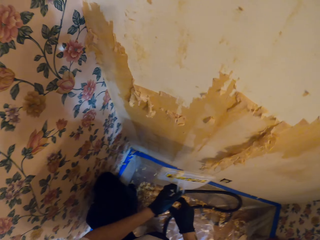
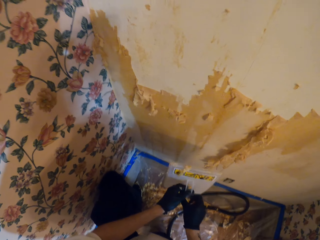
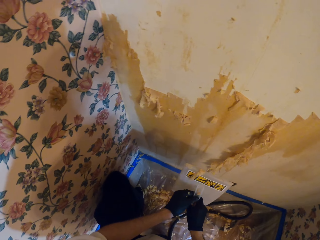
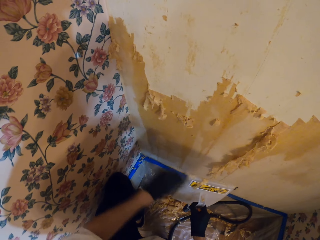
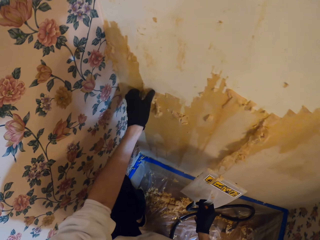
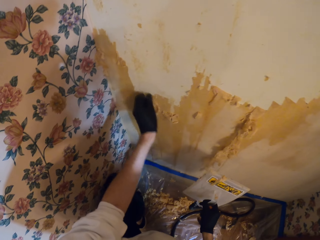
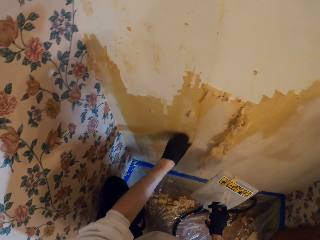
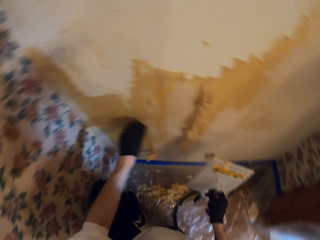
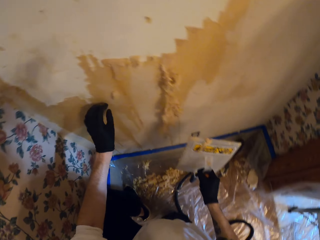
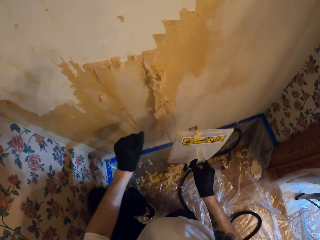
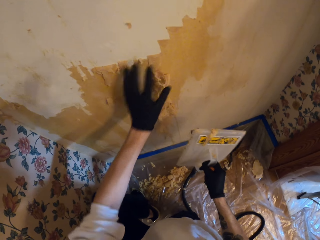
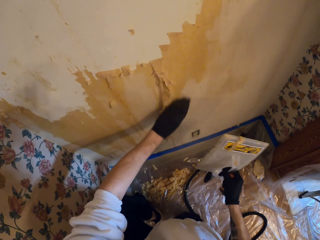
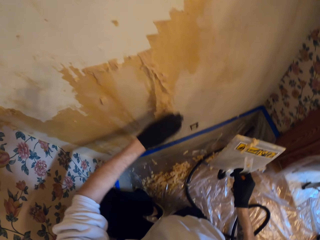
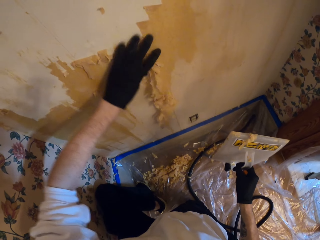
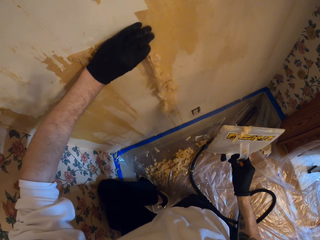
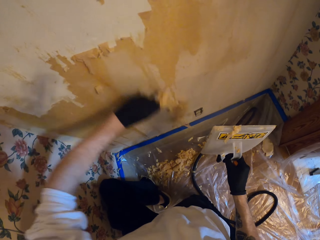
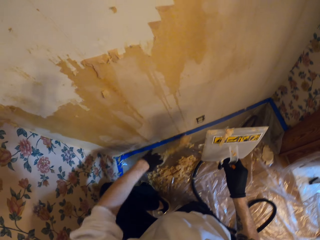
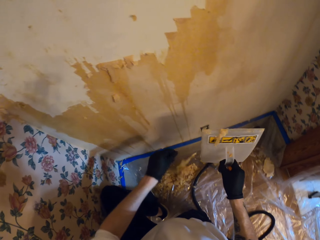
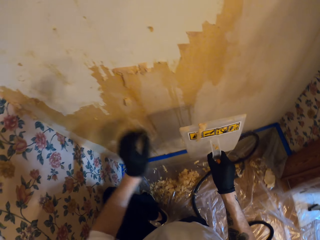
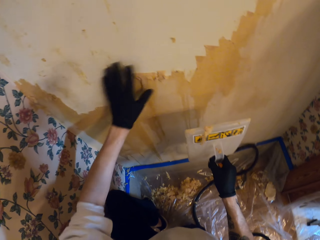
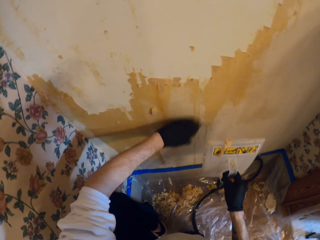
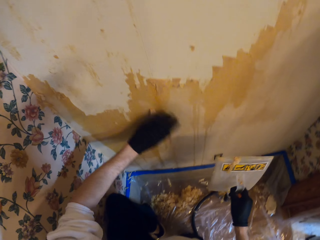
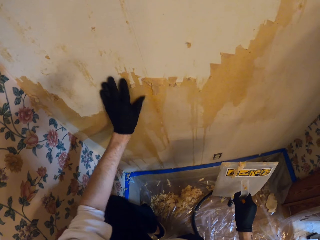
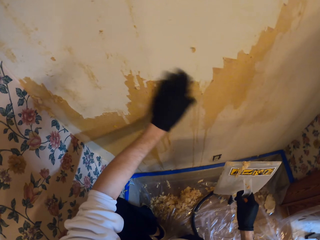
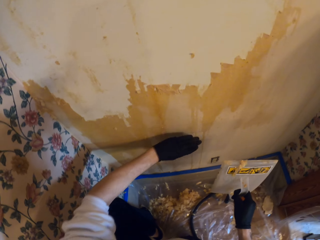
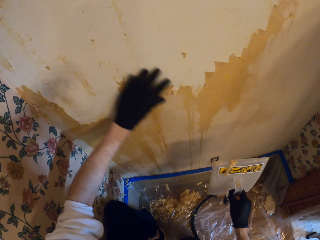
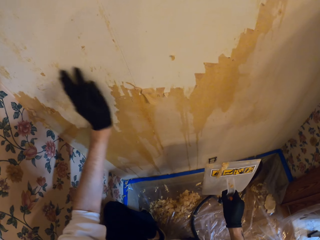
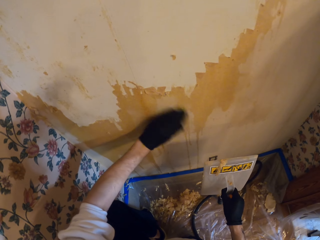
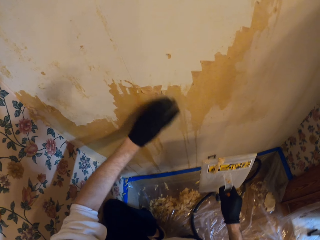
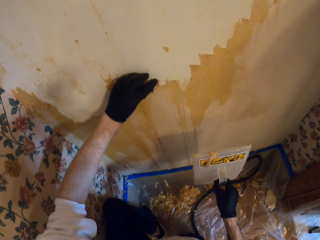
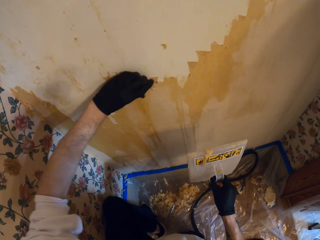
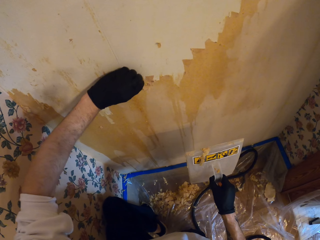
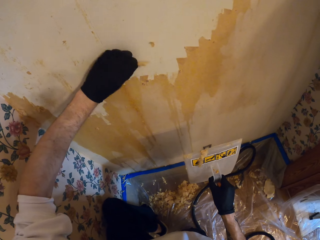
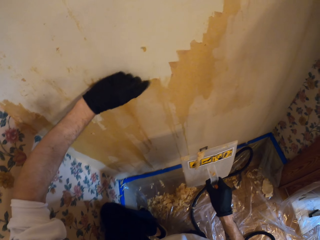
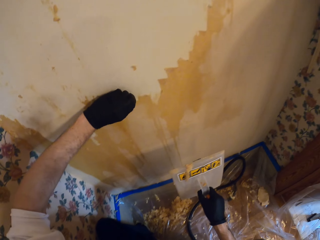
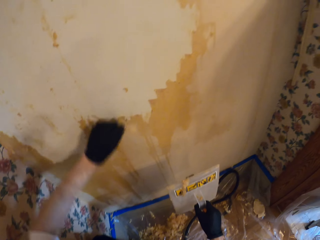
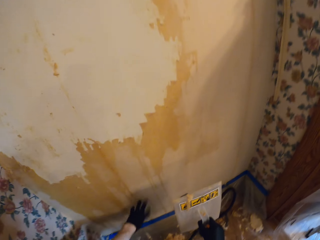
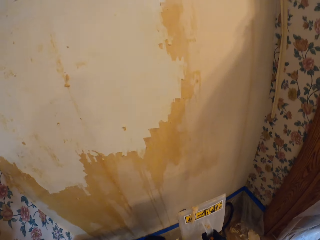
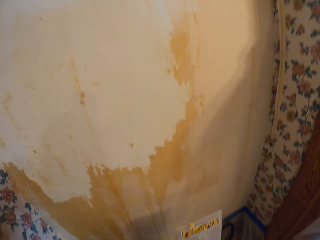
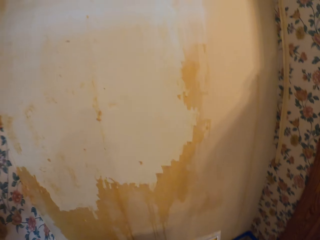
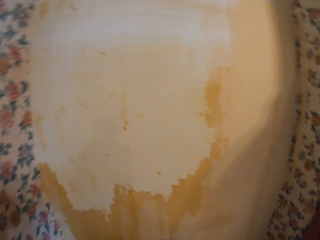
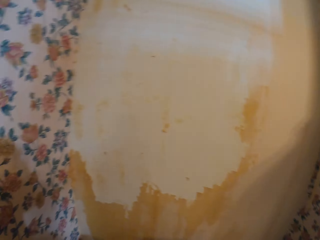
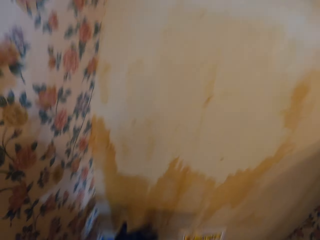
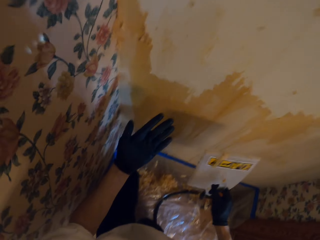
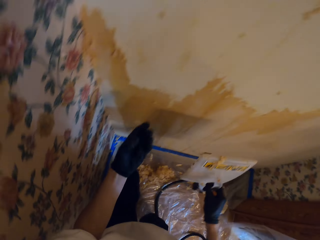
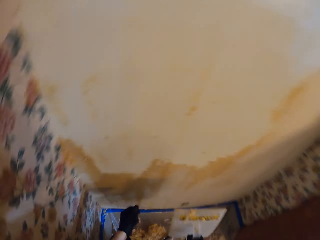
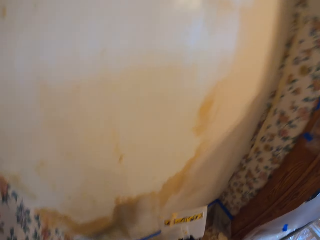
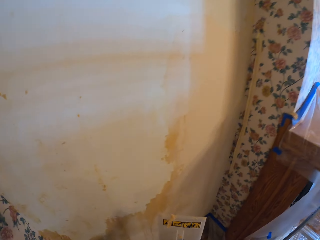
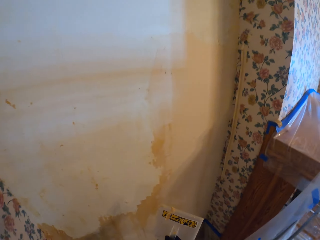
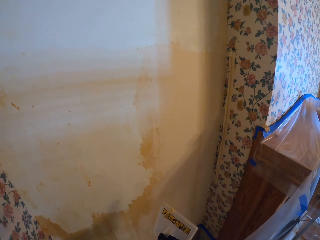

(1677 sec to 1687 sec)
The camera wearer lifts the wallpaper steamer. He exchanges the wallpaper steamer from left to right hand. He removes paper on the wall using his hand.

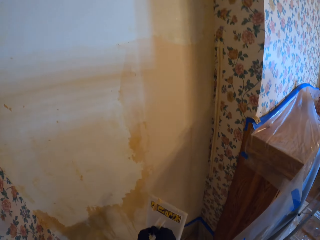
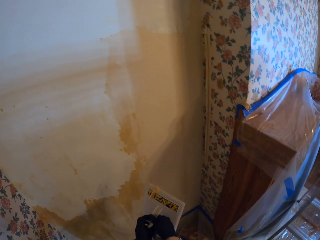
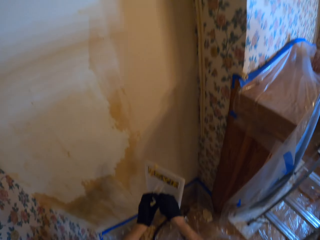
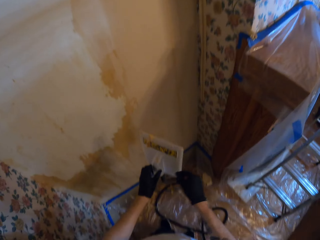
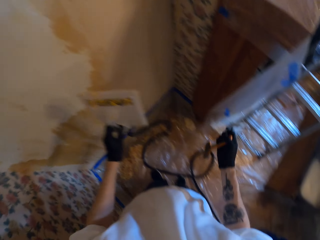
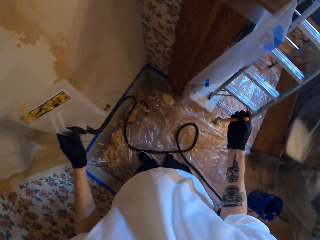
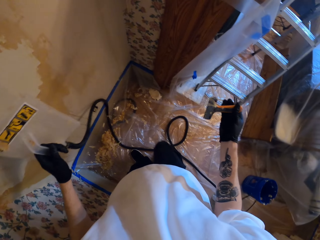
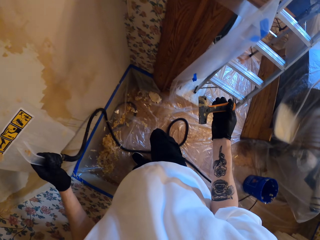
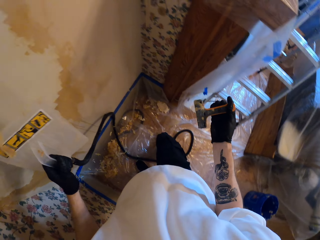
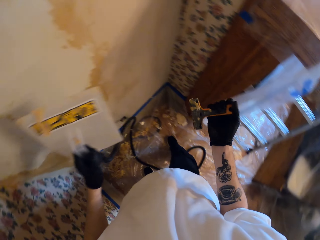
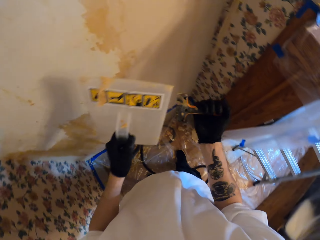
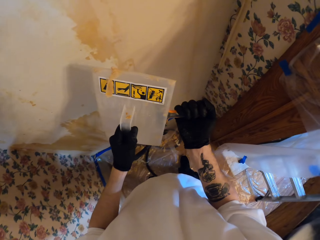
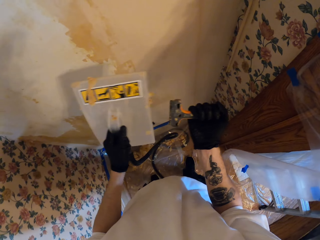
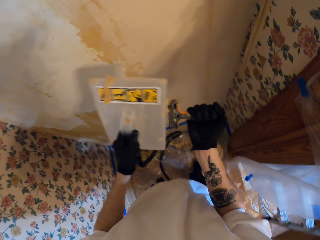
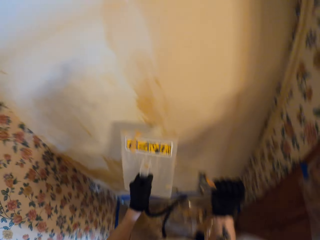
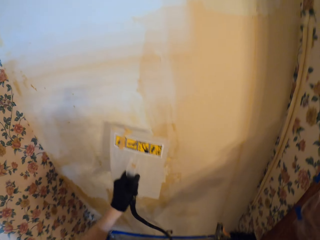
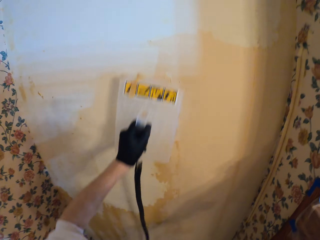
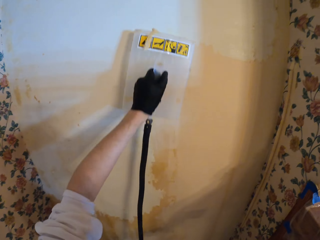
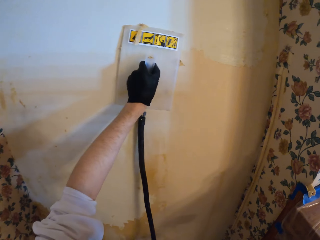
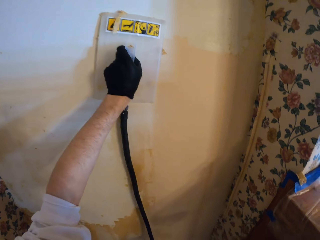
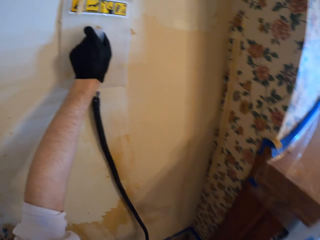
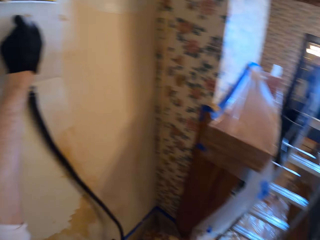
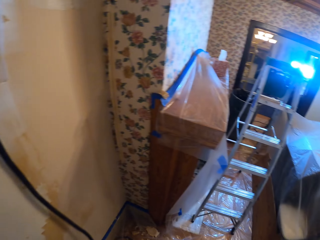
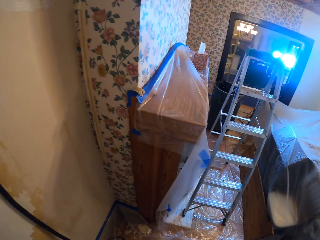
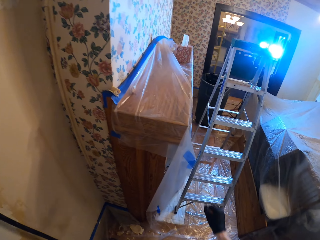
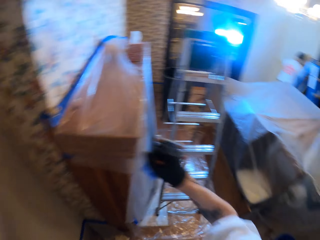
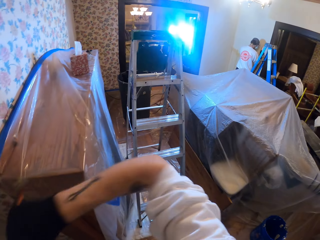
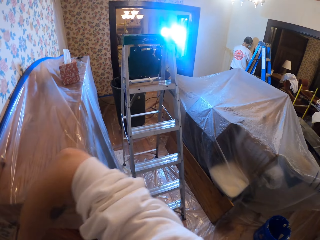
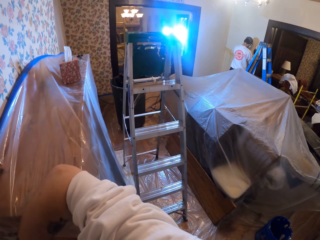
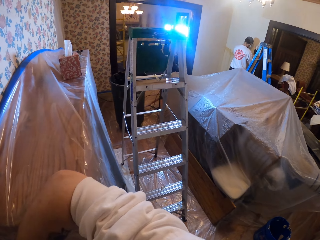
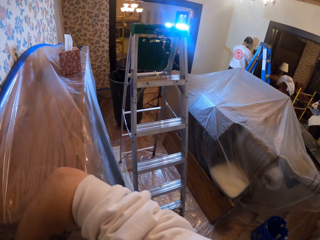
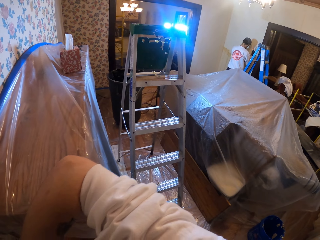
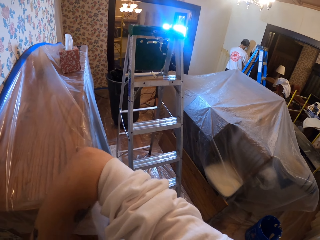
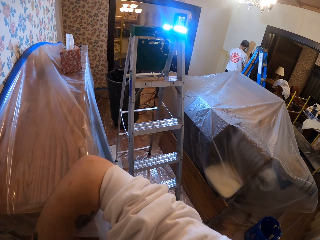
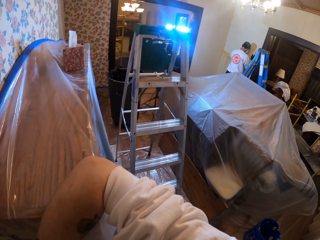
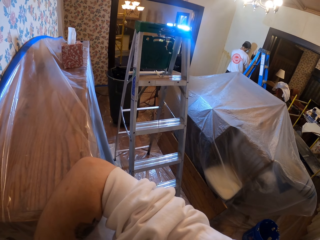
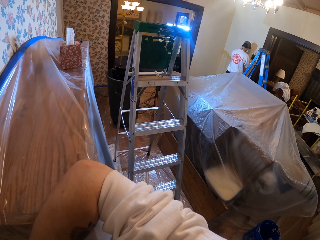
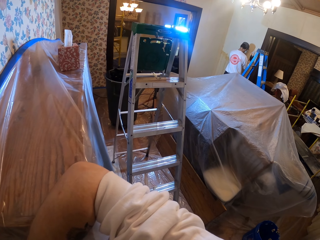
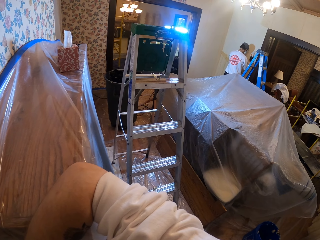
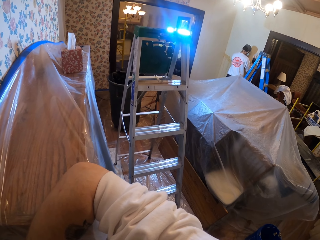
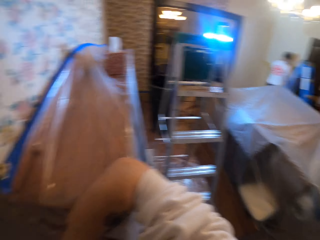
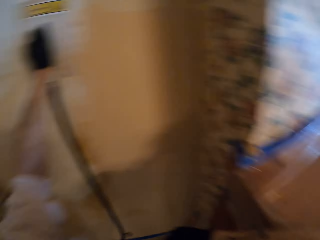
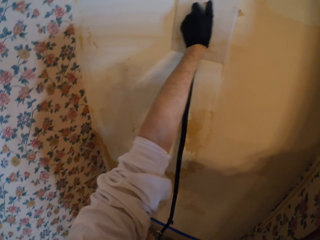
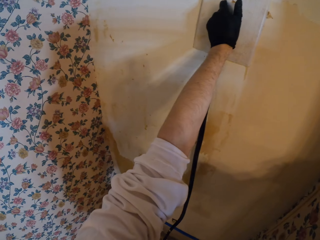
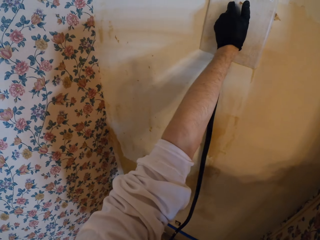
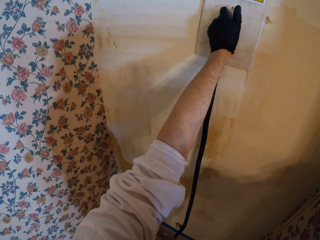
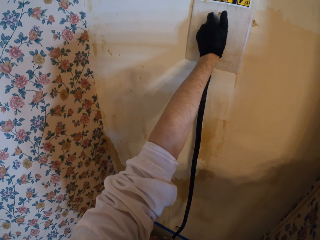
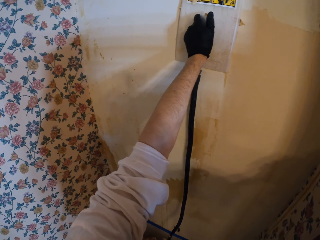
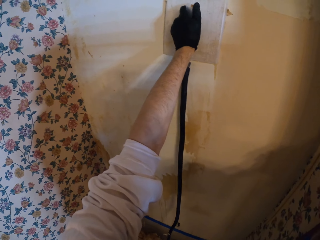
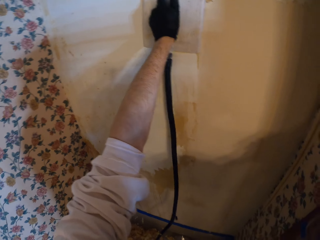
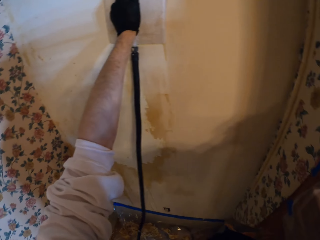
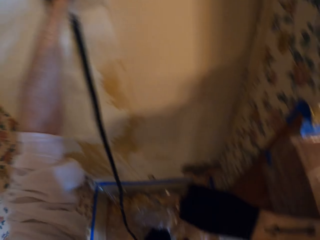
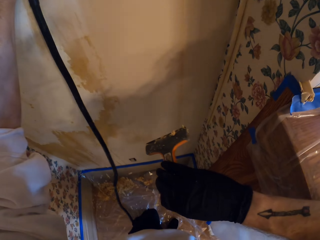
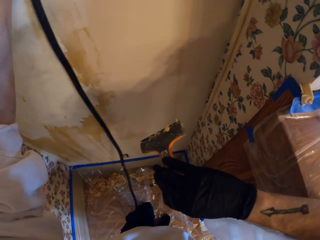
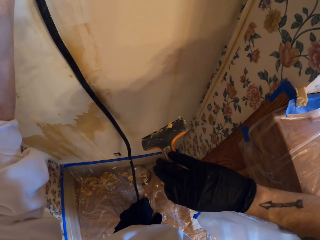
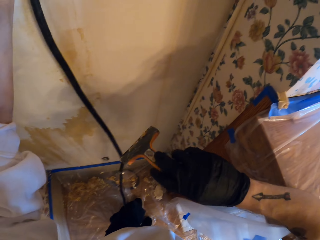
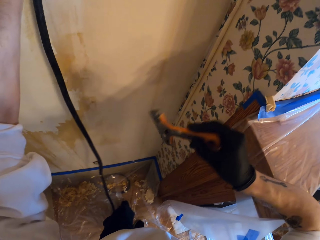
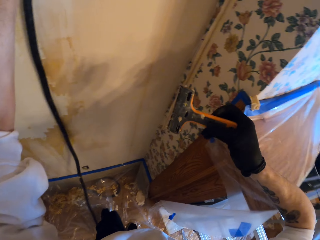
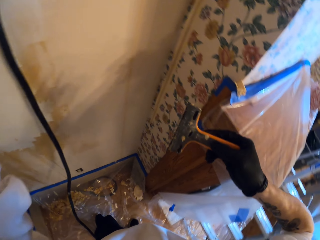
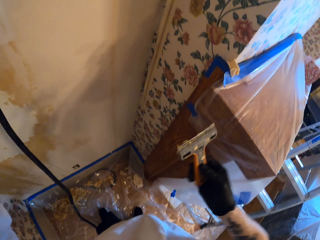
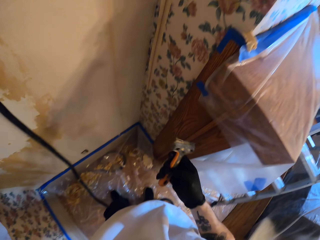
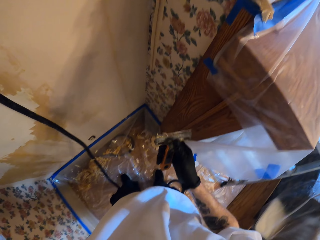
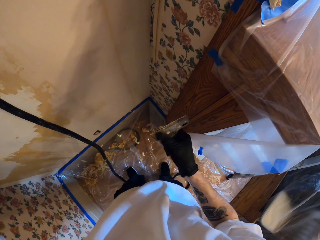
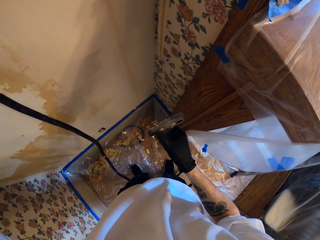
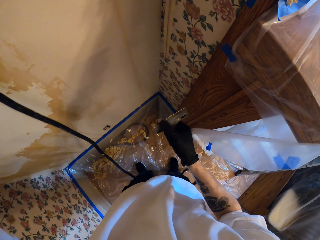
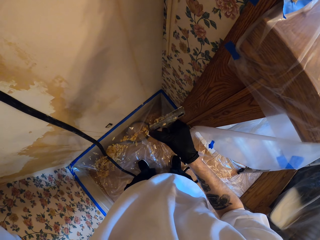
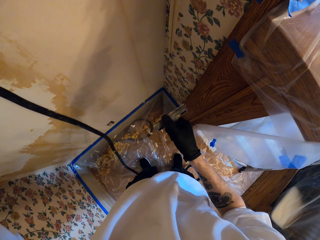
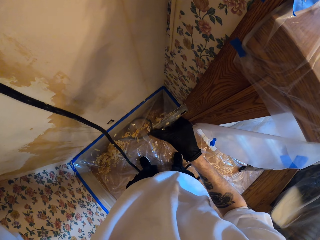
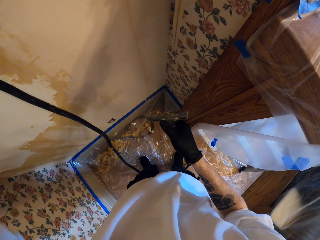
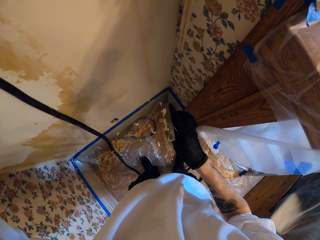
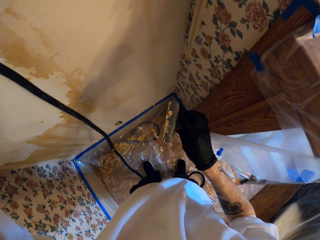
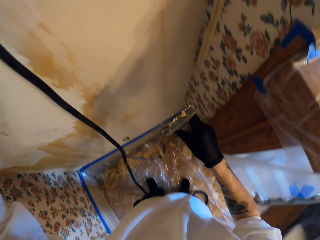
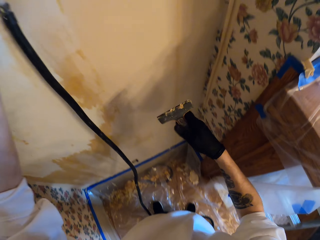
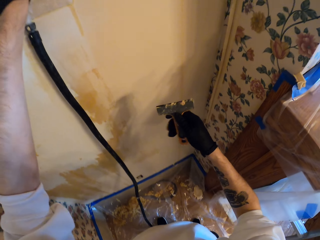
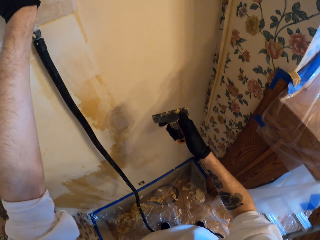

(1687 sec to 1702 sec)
The camera wearer exchanges the wallpaper steamer from right to left hand. He removes waste paper out of the scraper with the wallpaper steamer. He lifts the wallpaper steamer then presses it on the wall. He puts his arm on the desk counter in the room. He presses the wallpaper steamer on the wall of the room. He removes waste paper on the scraper using his thumb.
